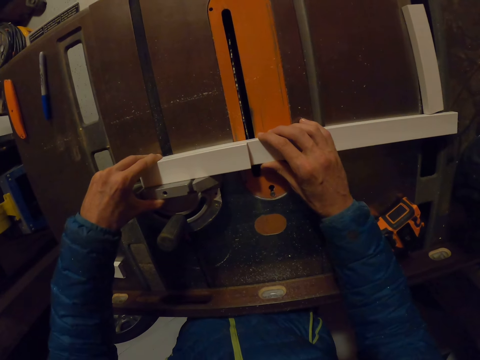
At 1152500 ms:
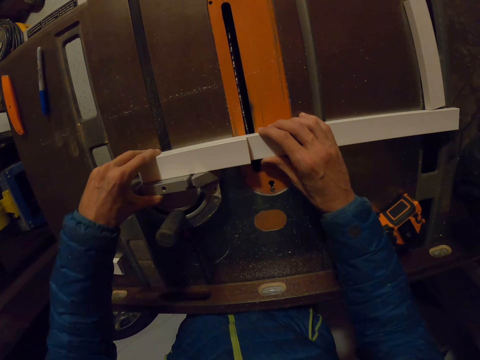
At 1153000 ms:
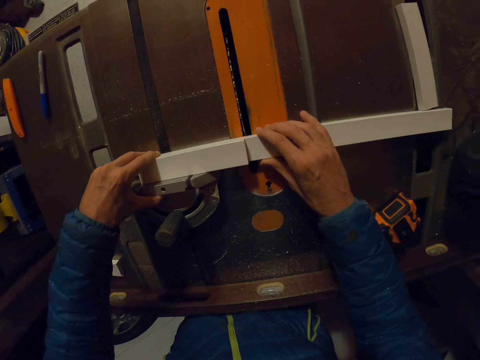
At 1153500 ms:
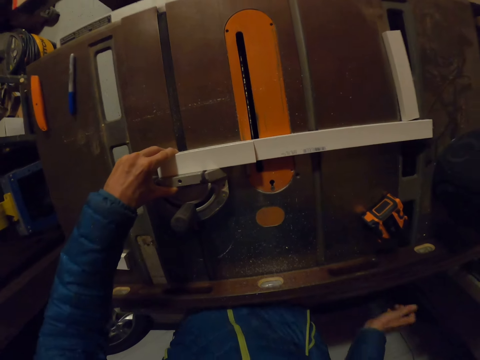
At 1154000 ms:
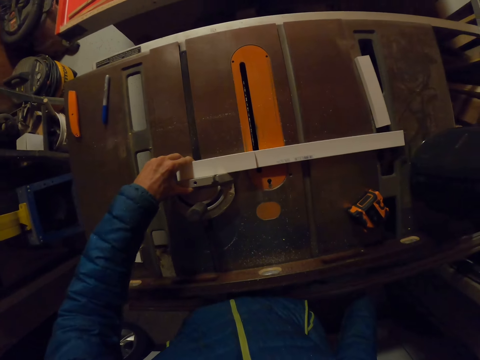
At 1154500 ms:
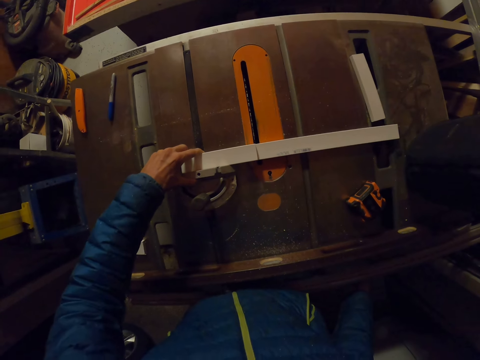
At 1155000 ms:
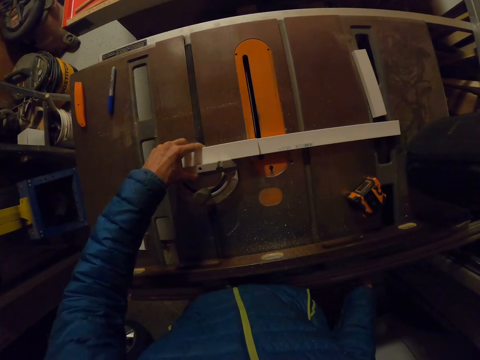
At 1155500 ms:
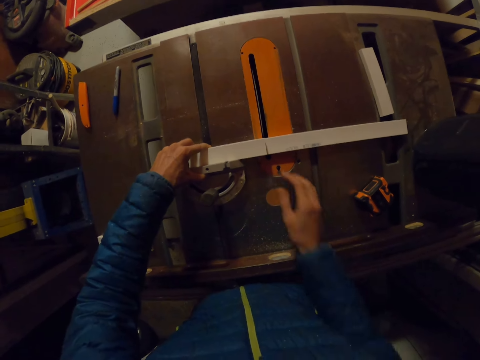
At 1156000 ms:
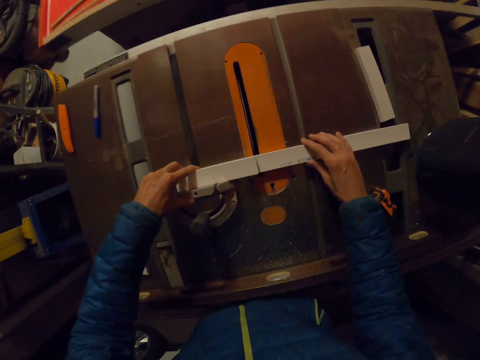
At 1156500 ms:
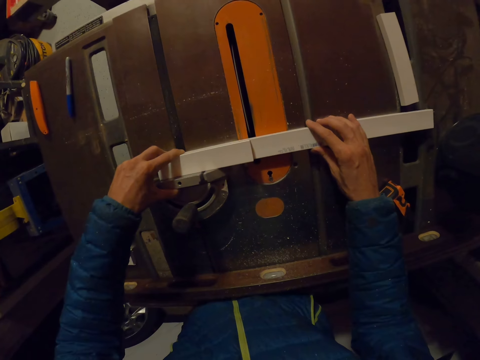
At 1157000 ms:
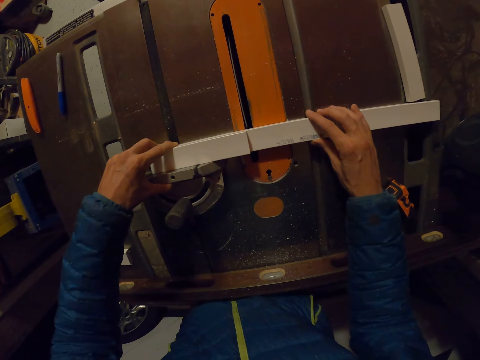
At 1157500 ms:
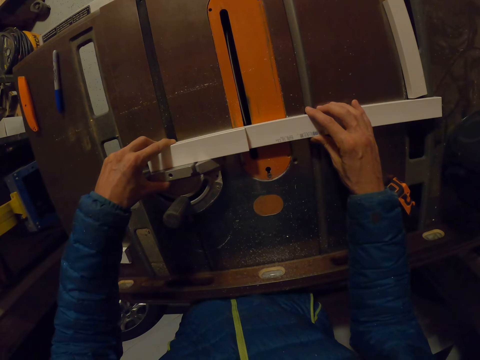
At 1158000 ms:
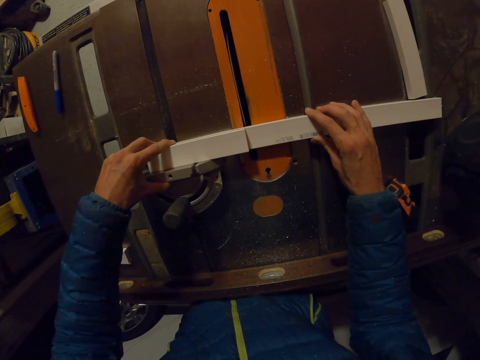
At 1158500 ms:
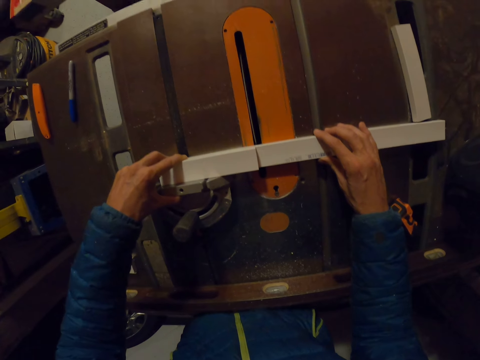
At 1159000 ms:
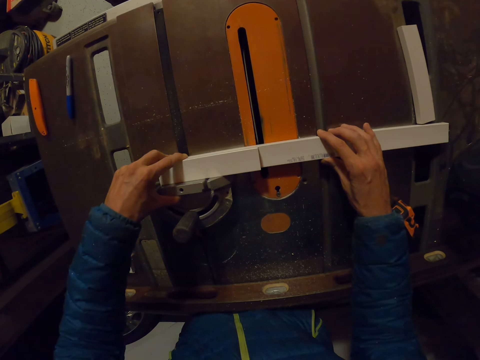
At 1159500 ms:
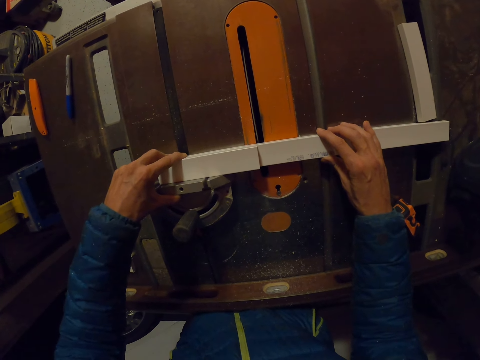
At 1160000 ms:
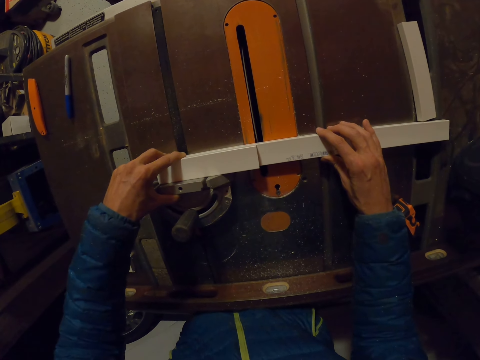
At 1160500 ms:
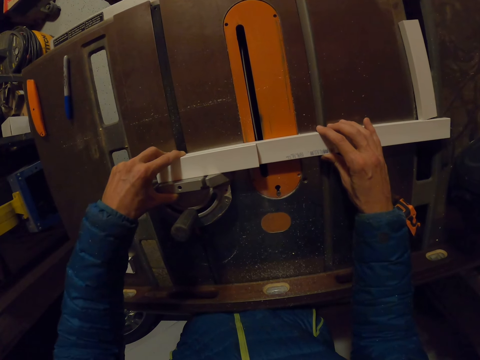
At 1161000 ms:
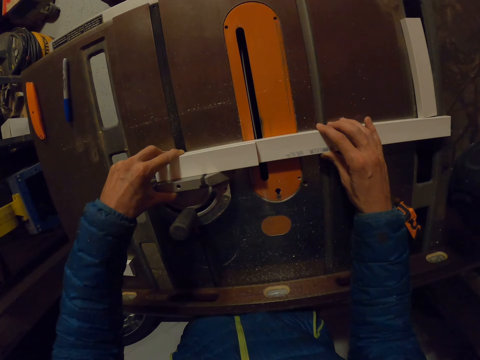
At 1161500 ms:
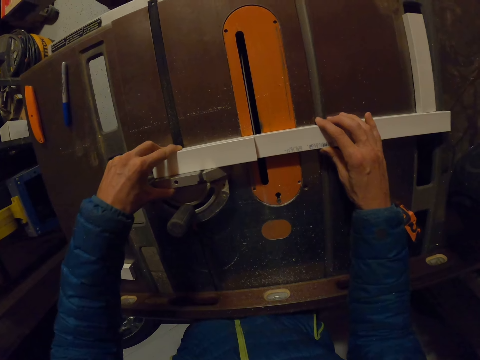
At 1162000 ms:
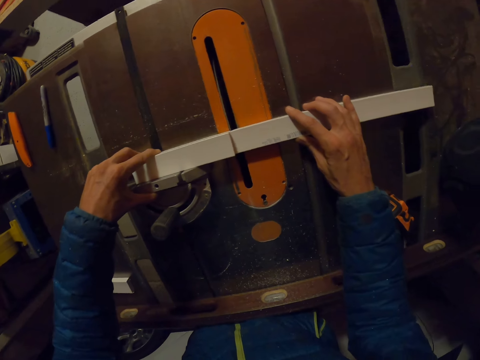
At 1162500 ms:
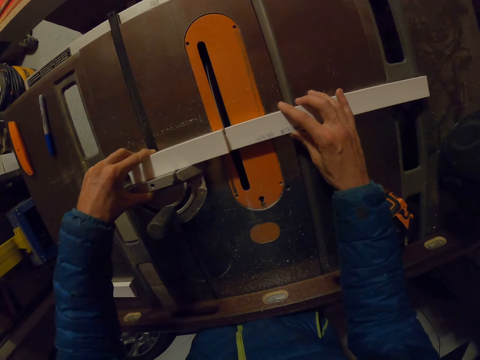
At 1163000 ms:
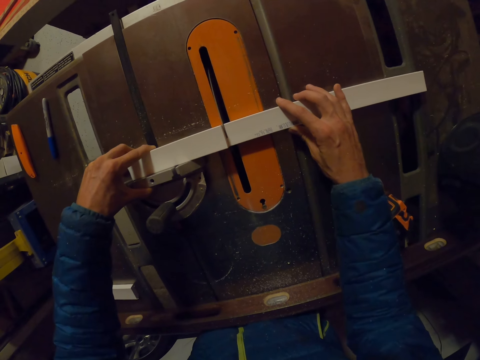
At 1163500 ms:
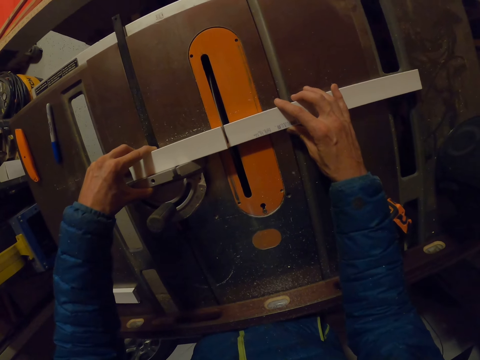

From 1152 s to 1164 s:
The camera wearer turns the saw on. They push the wood through the saw. They glide the piece of wood on the miter gauge through the table saw with both hands.

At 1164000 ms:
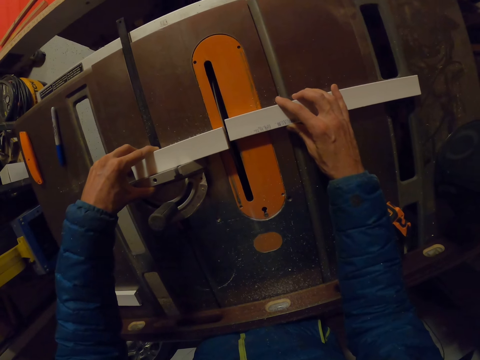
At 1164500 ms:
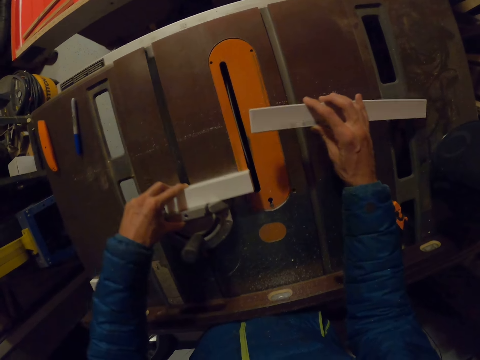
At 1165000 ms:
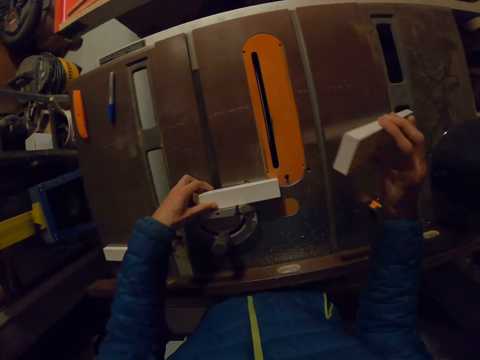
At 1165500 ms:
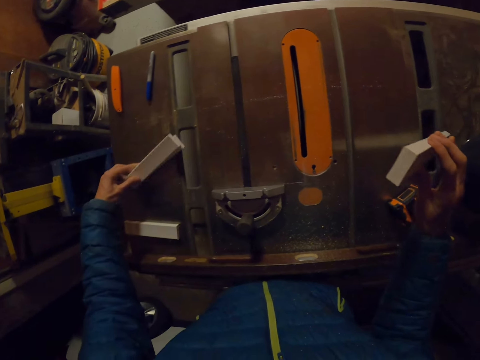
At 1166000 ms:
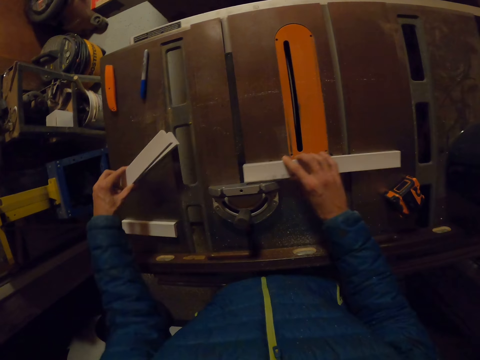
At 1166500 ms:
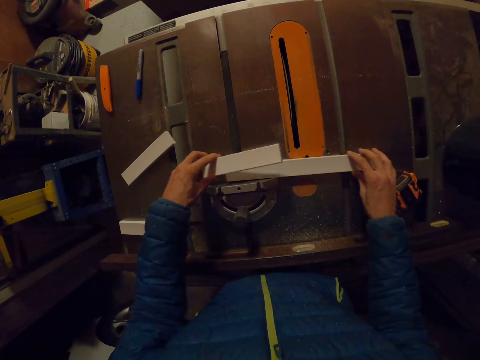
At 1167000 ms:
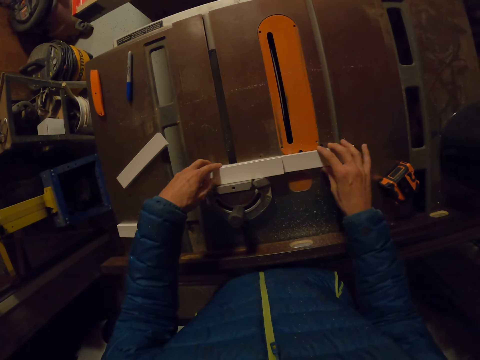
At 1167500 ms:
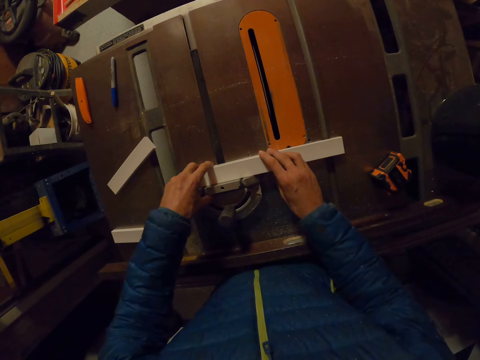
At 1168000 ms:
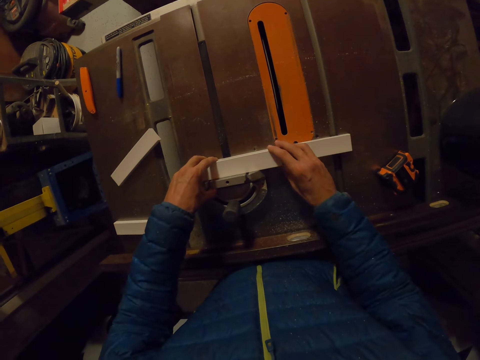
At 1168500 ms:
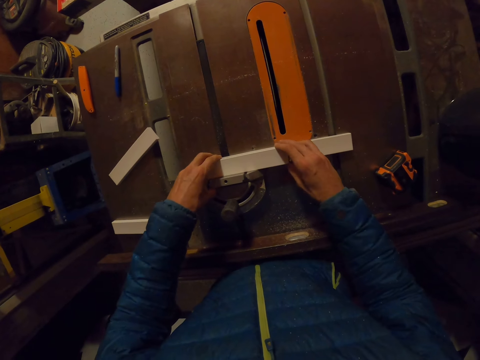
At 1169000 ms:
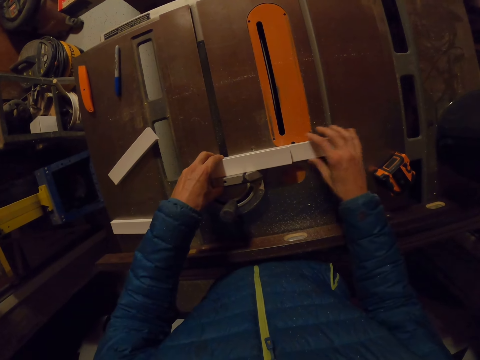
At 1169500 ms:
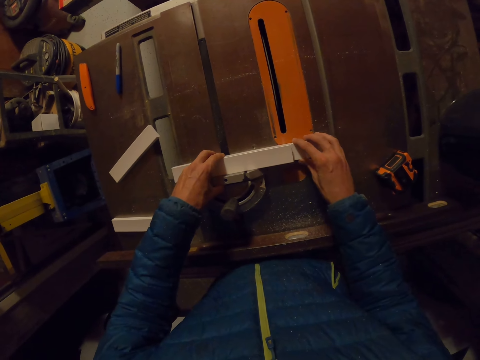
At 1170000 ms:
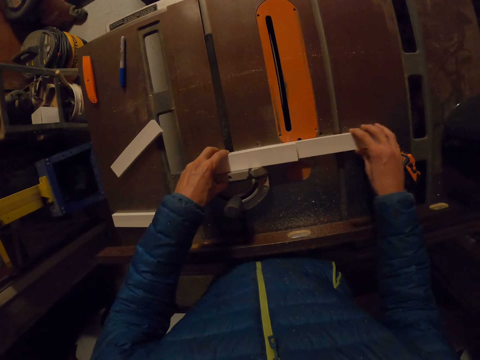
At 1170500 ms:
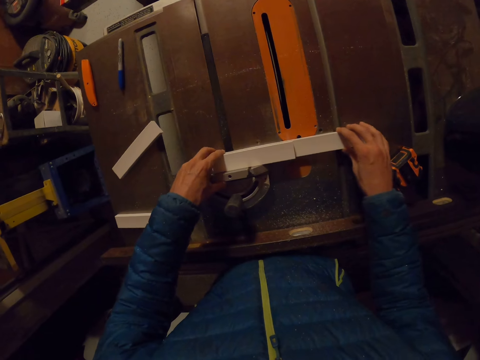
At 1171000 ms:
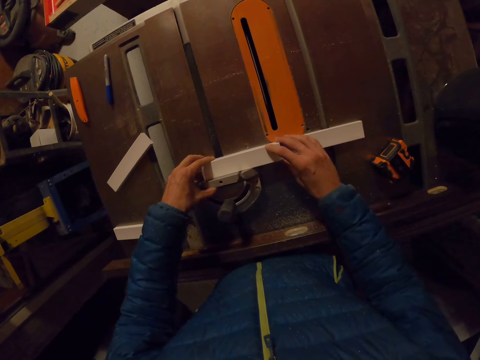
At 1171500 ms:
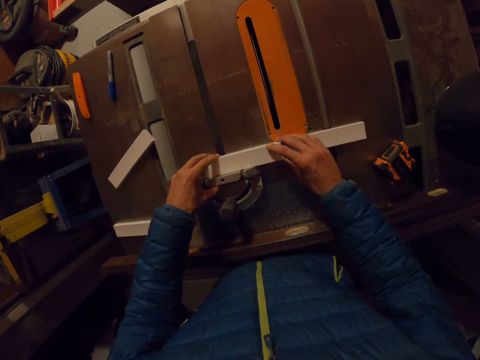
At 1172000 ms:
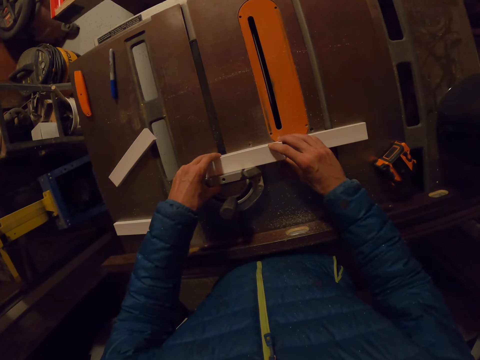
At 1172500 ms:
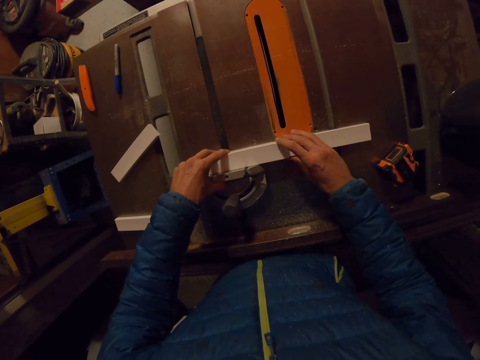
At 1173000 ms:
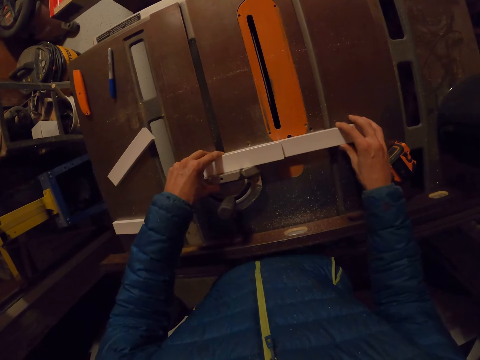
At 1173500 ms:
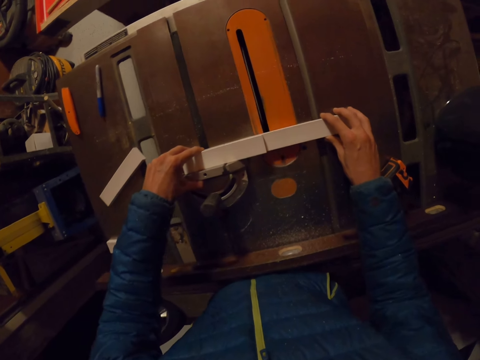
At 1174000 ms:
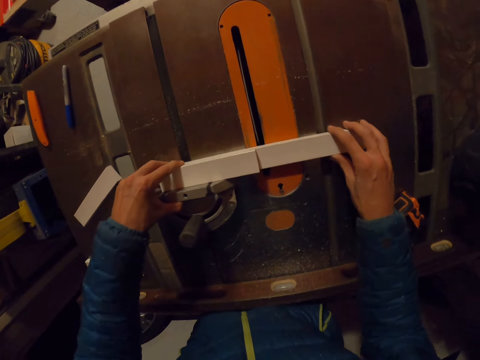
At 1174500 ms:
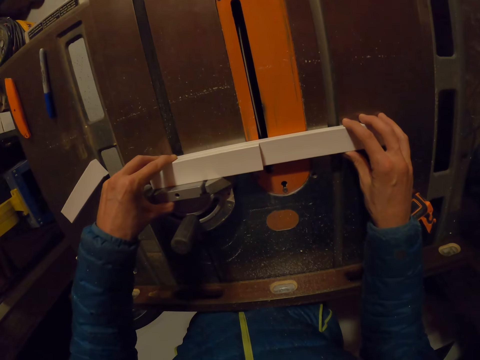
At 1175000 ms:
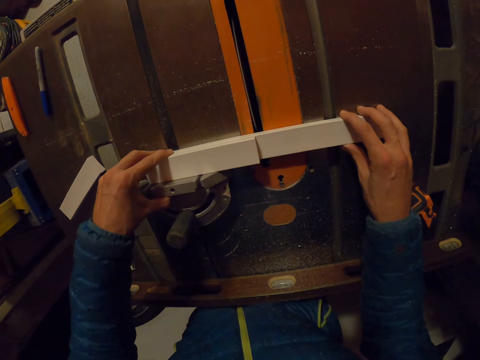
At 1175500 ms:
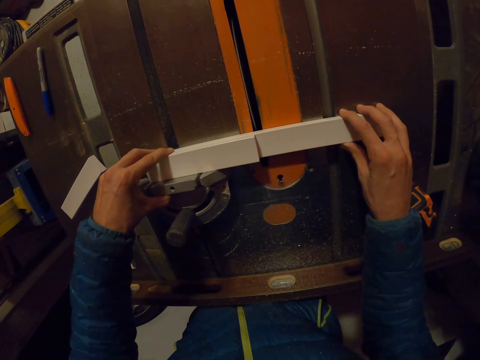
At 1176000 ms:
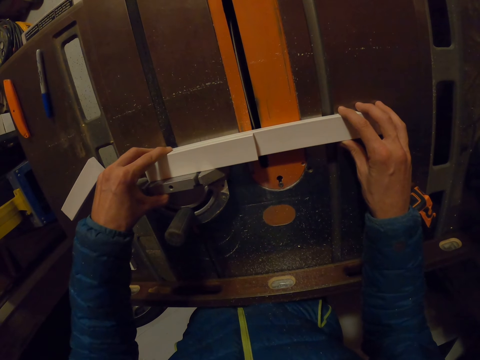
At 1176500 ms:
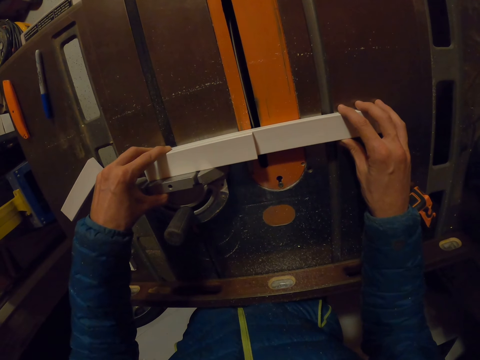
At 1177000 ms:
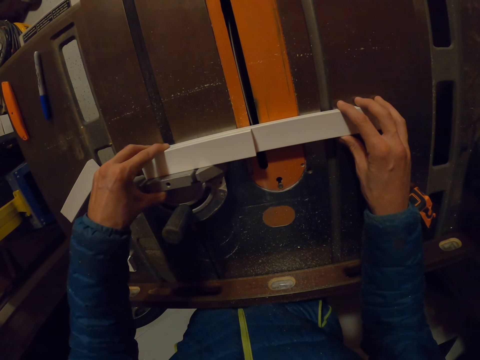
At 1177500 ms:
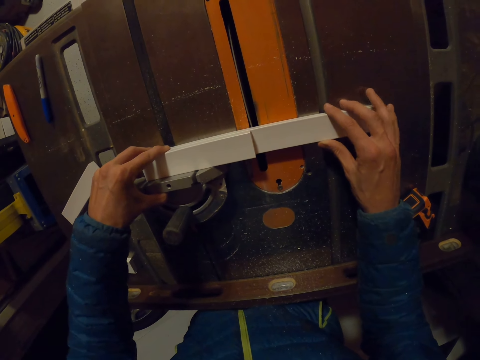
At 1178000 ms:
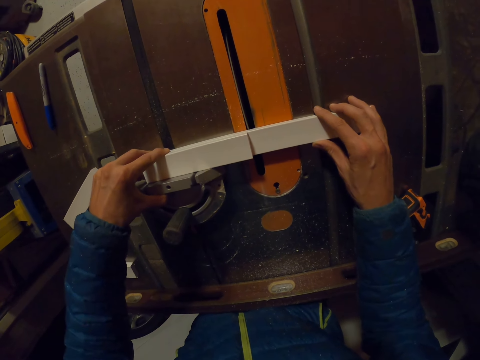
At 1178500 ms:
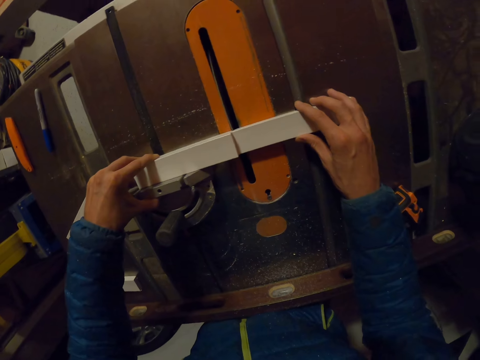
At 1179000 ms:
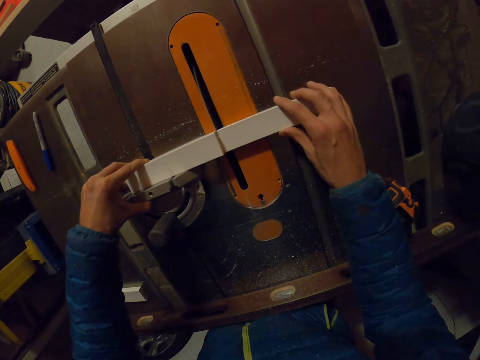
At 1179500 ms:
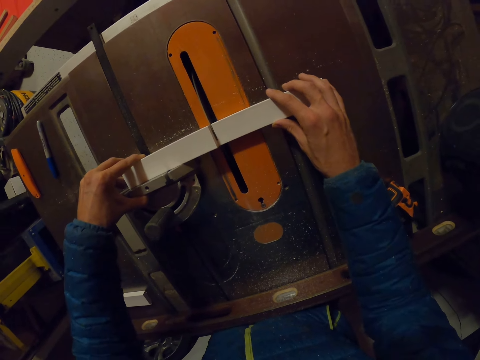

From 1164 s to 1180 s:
The camera wearer picks up the piece of wood from the table saw with the right hand. They drop the piece of wood in the right hand on the table saw. They drop the pieces of wood in the left hand on the table saw. They lay the wood in the left hand on the bigger wood. They adjust the bigger wood. They take measurement of the piece of wood on the miter gauge with the piece of wood with both hands. They glide the piece of wood on the miter gauge through the table saw with both hands.
